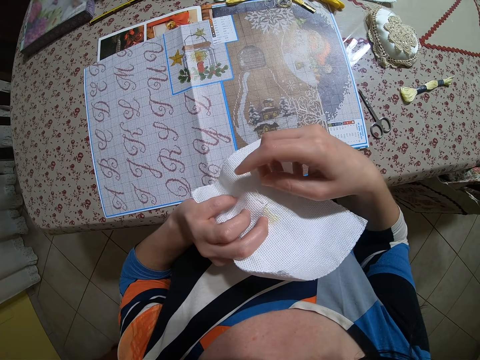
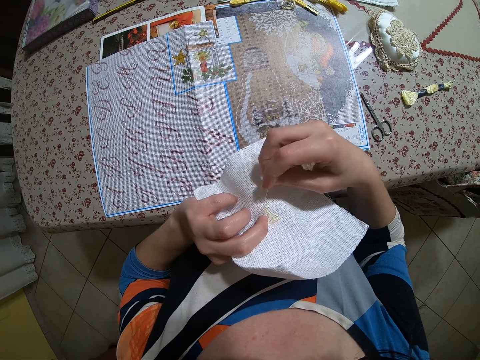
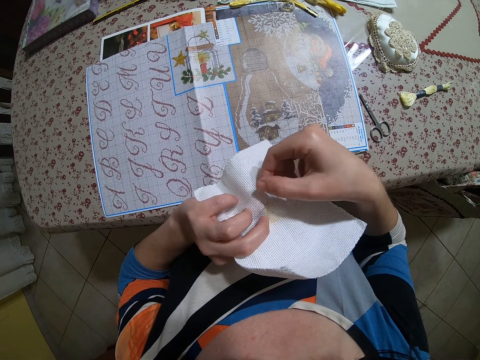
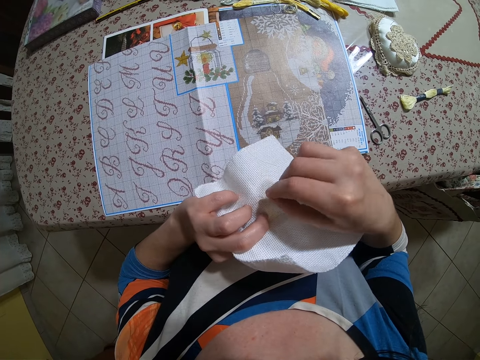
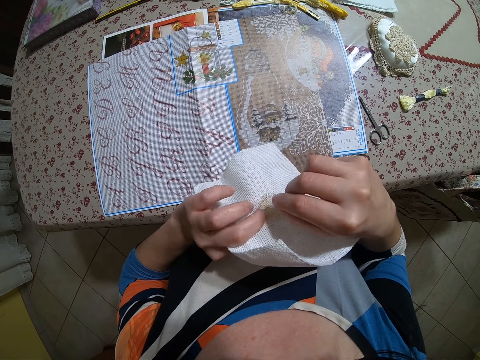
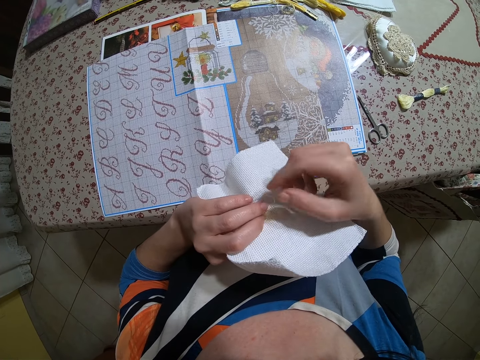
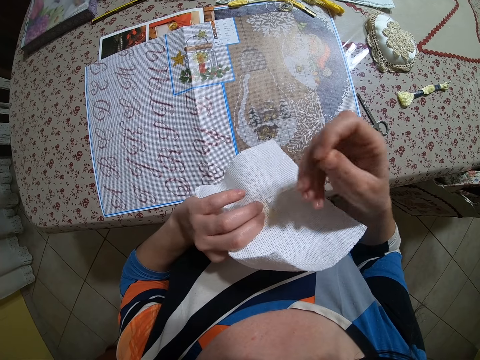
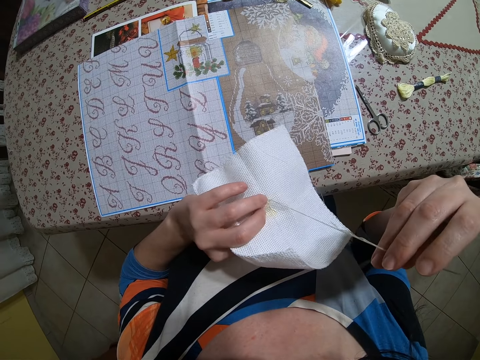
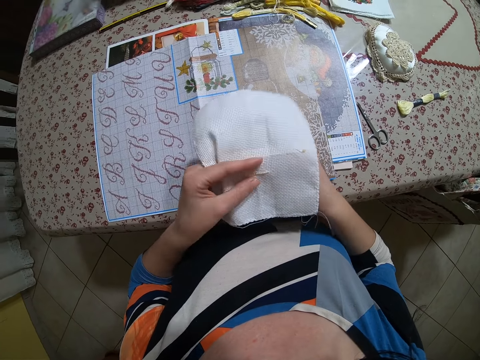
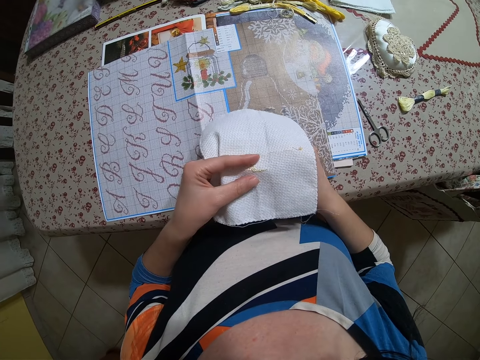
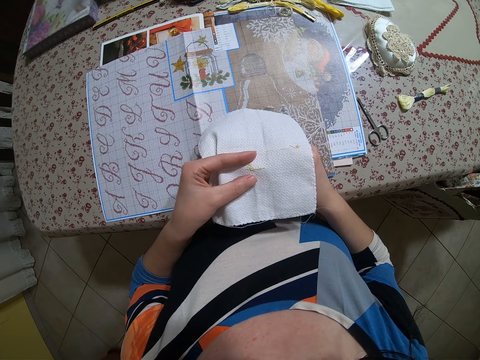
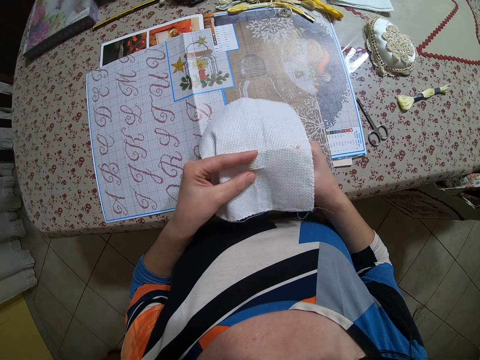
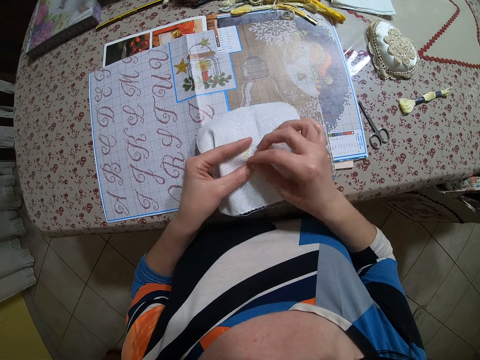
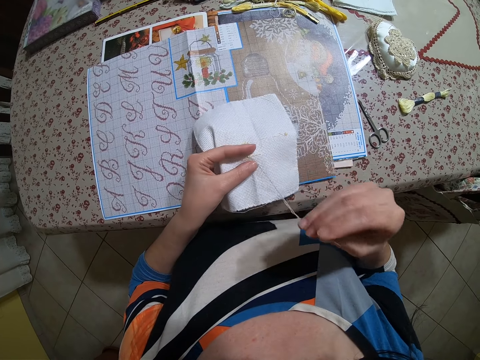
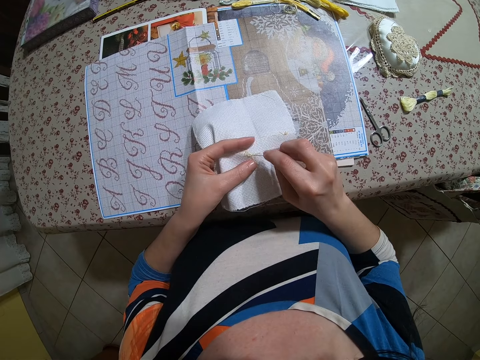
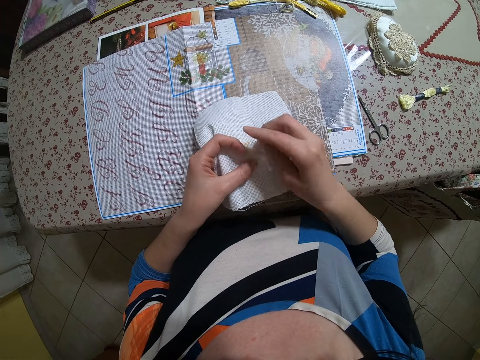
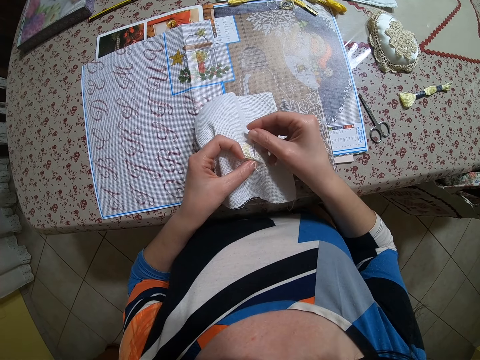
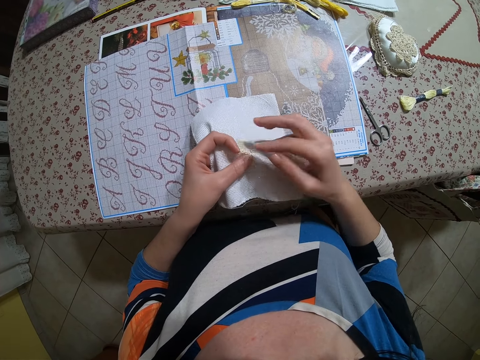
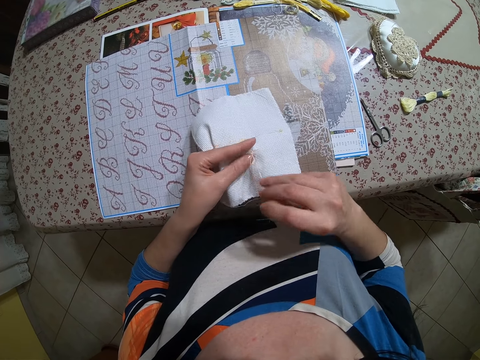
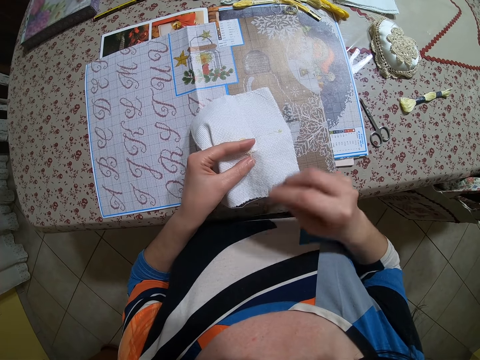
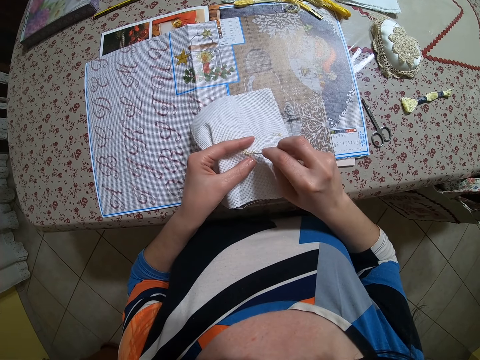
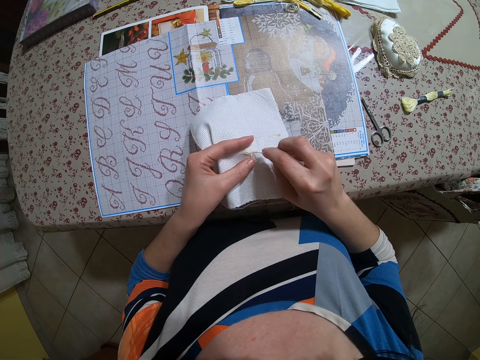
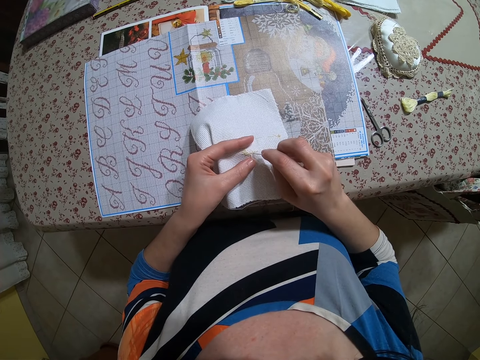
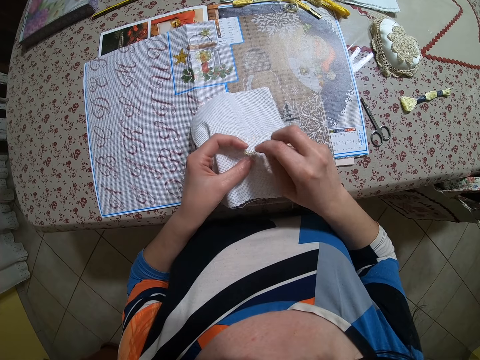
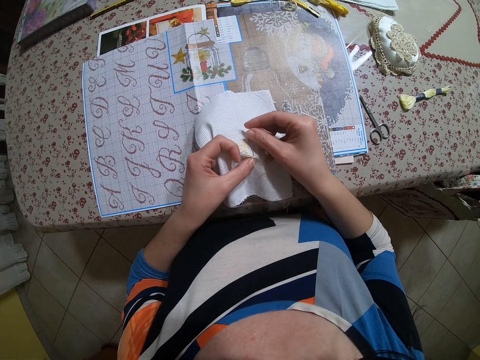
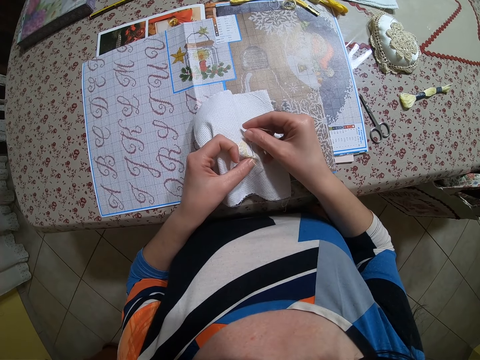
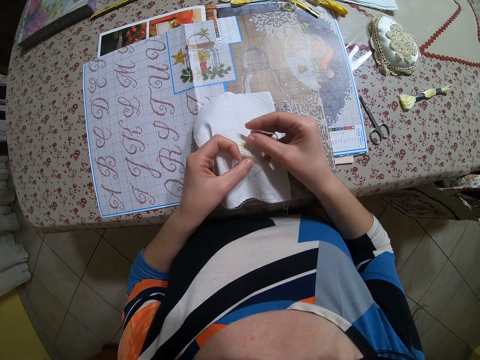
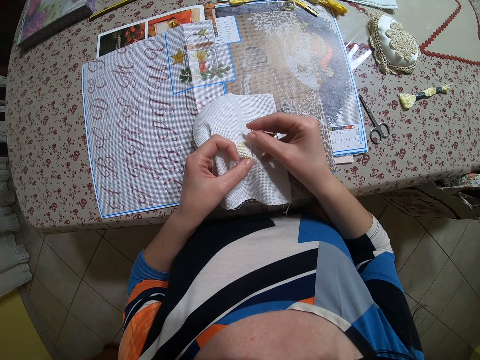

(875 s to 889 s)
The camera wearer pulls the thread with a hand. They pull the needle with a hand. They insert the needle through the cloth. They pull the needle with a hand. They insert the needle through the cloth. They pull the needle with a hand. They insert the needle through the cloth.

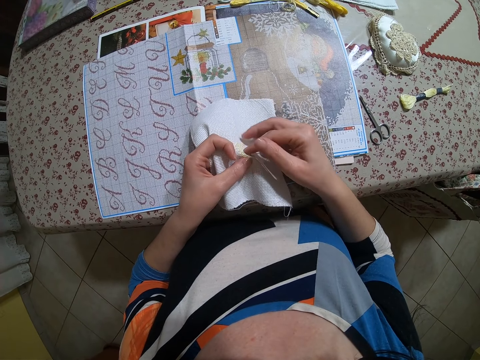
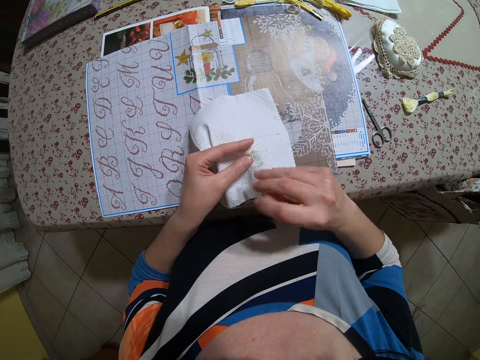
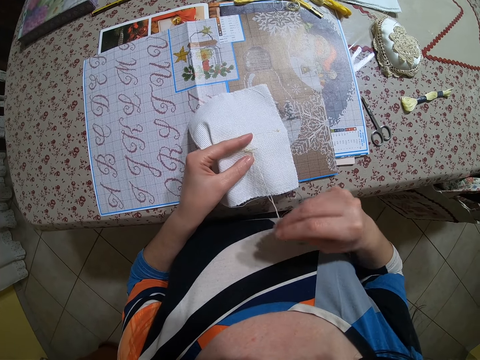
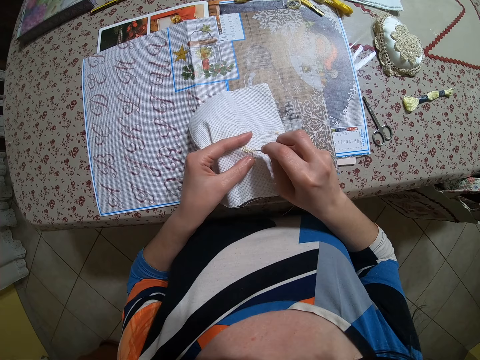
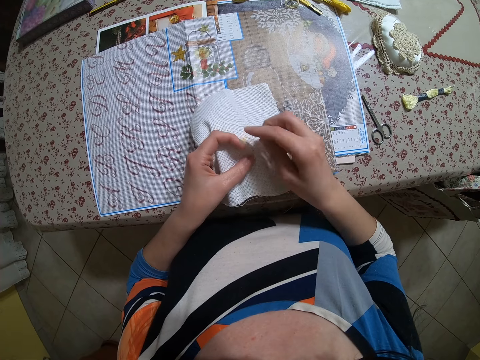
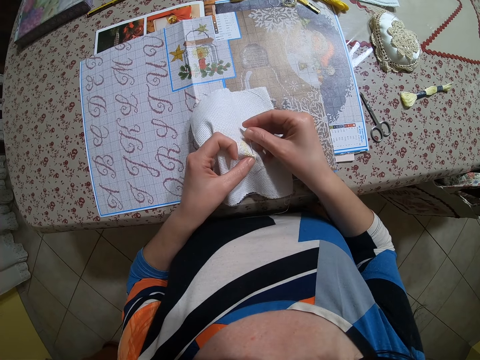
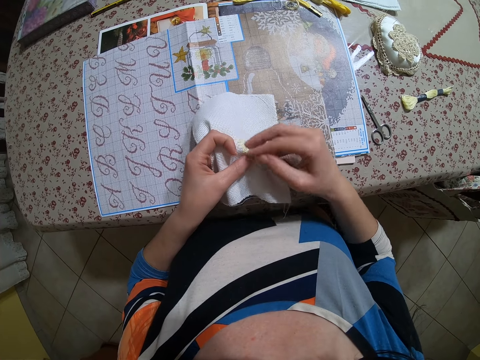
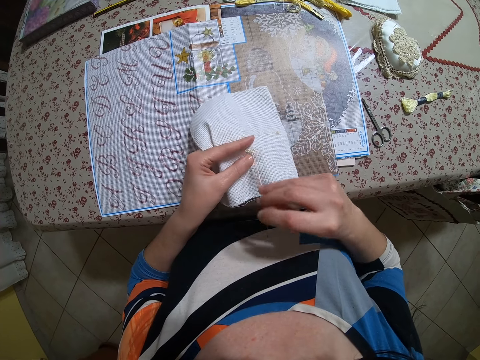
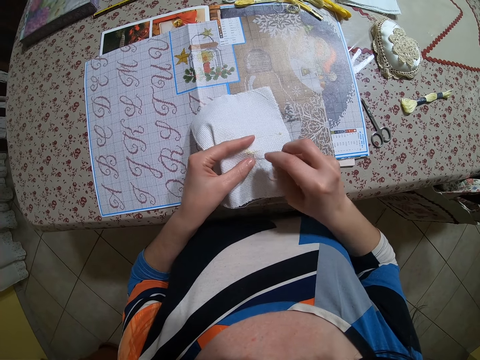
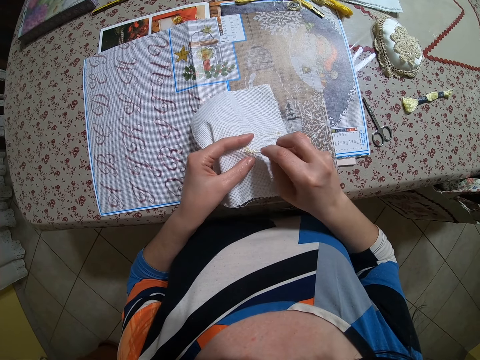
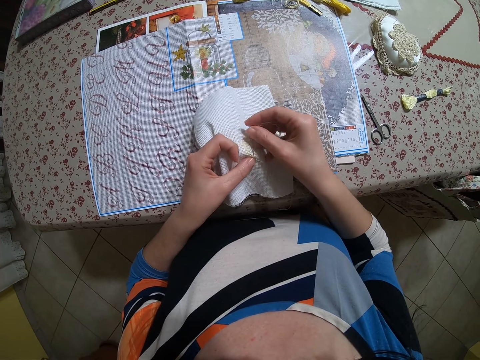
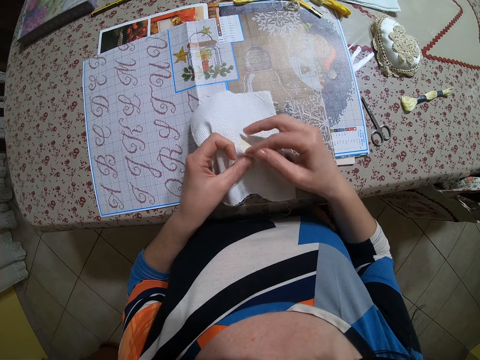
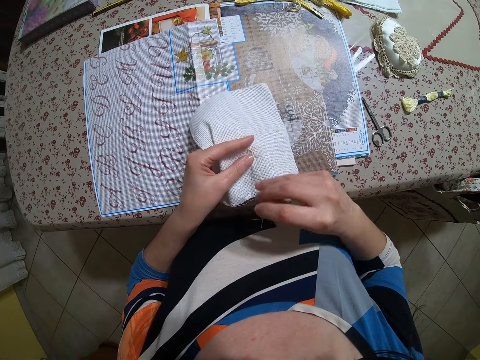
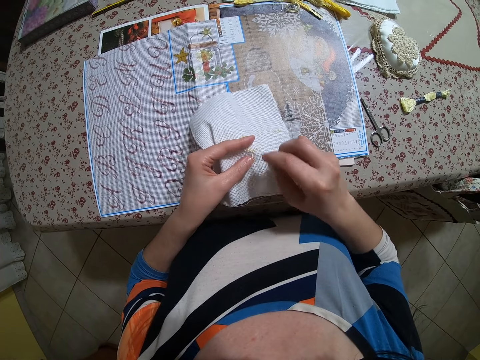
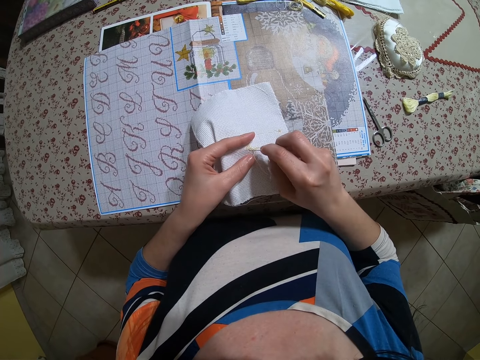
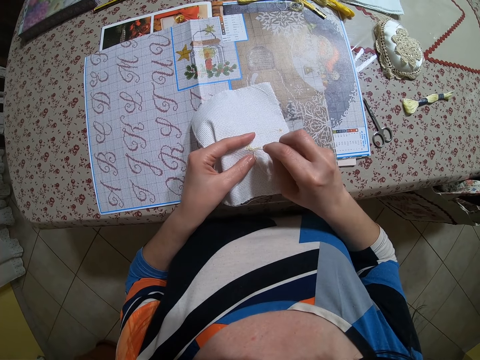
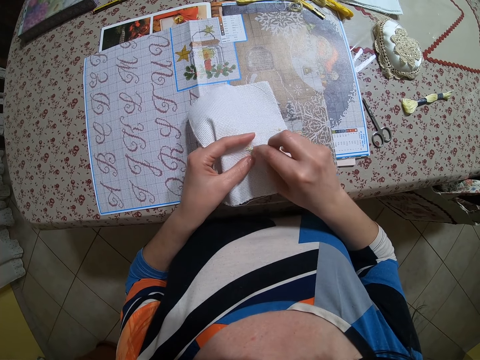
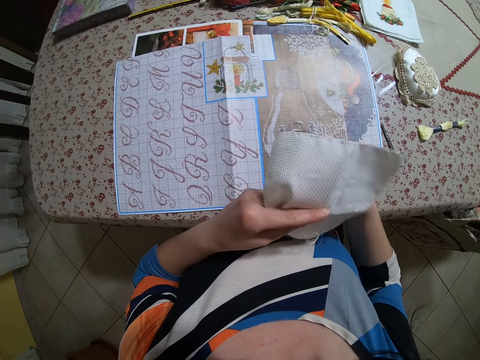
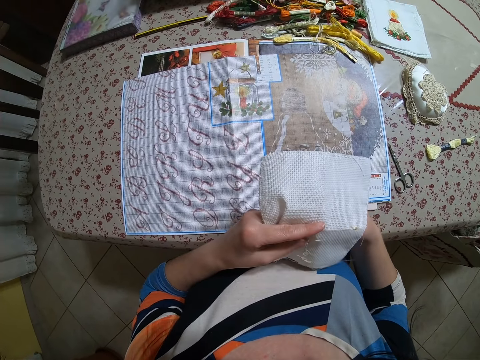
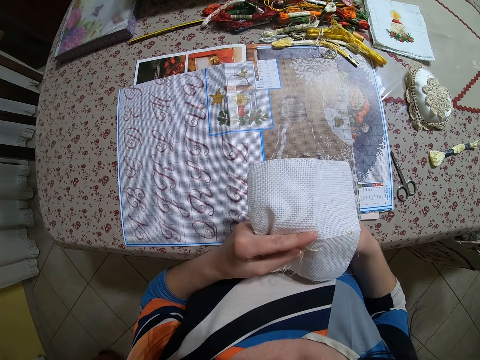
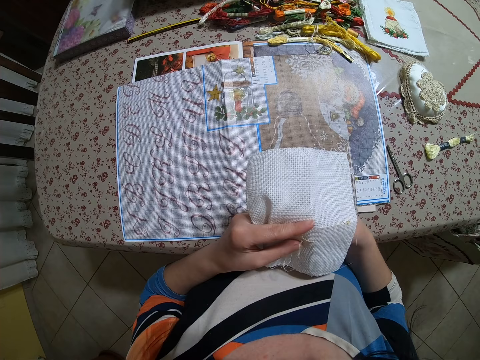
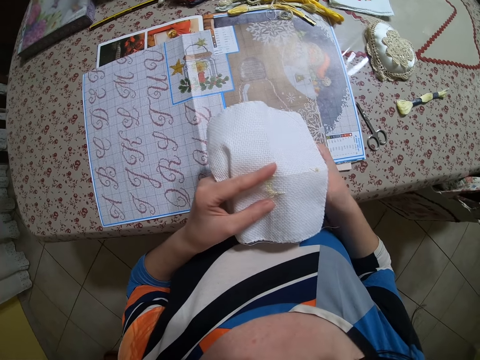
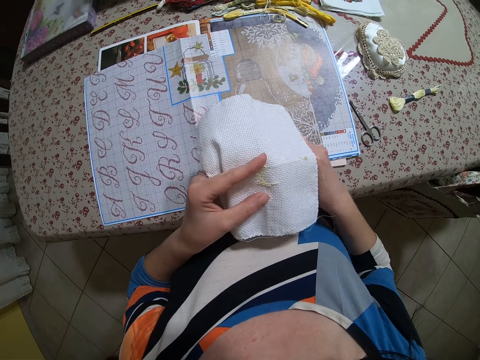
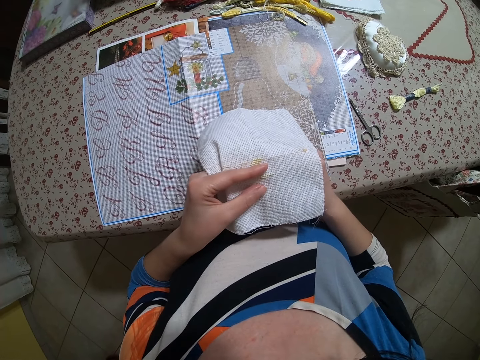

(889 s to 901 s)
The camera wearer pulls the needle with a hand. They insert the needle through the cloth. They pull the needle with a hand. They insert the needle through the cloth. They pull the needle with a hand. They insert the needle through the cloth. They pull the needle with a hand. They insert the needle through the cloth.
